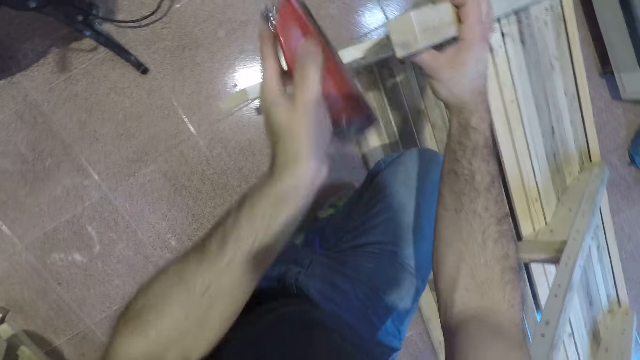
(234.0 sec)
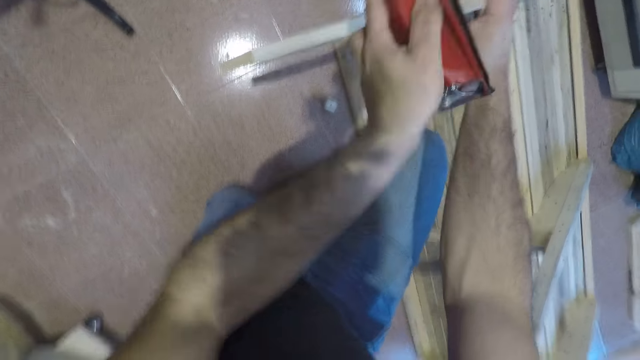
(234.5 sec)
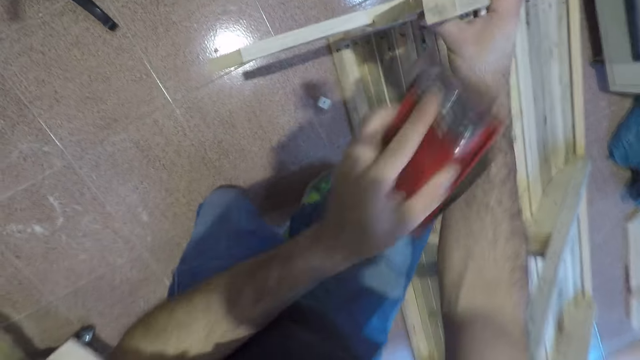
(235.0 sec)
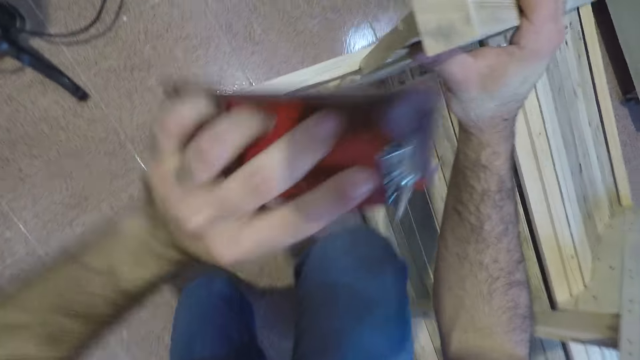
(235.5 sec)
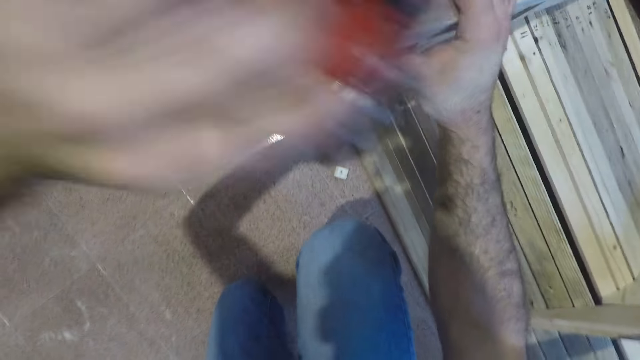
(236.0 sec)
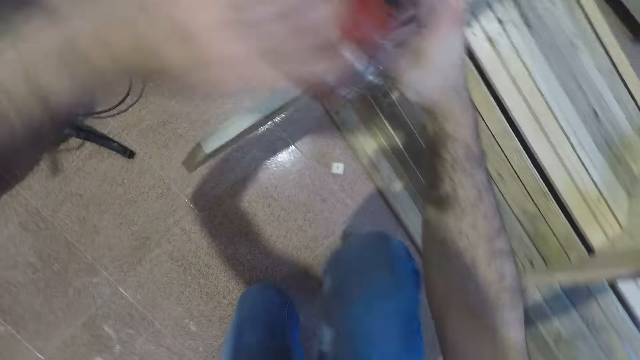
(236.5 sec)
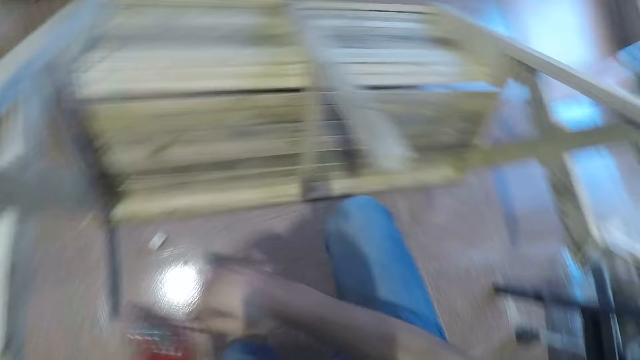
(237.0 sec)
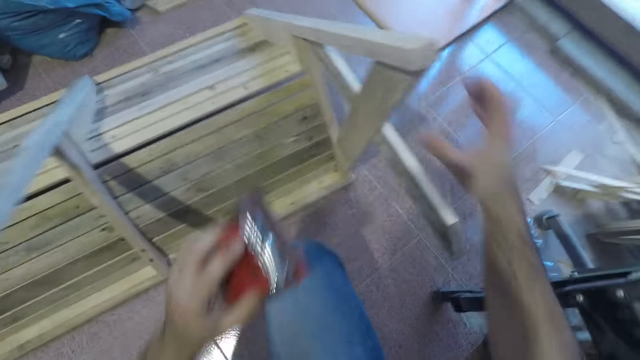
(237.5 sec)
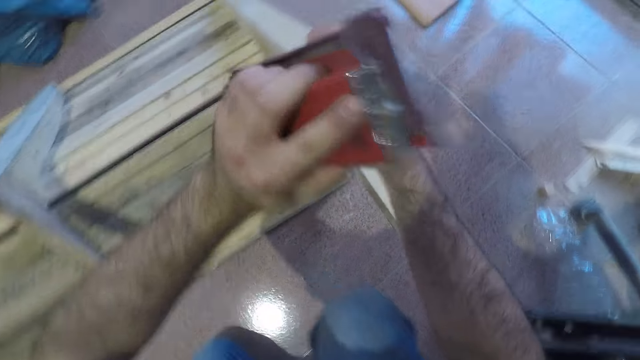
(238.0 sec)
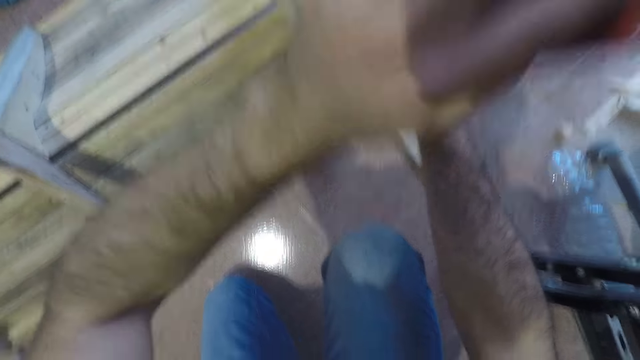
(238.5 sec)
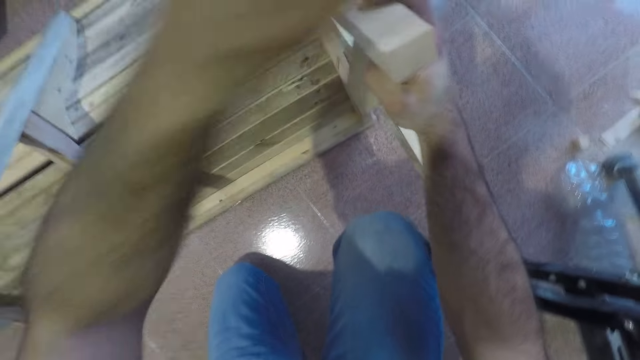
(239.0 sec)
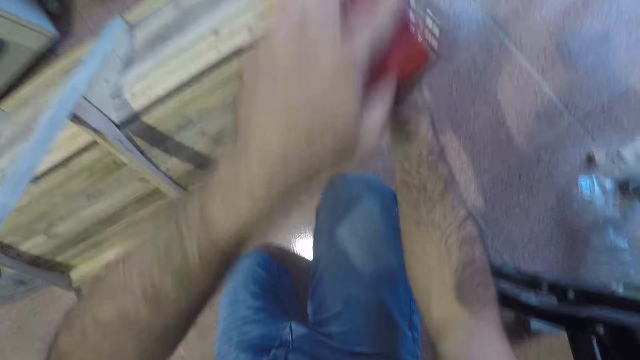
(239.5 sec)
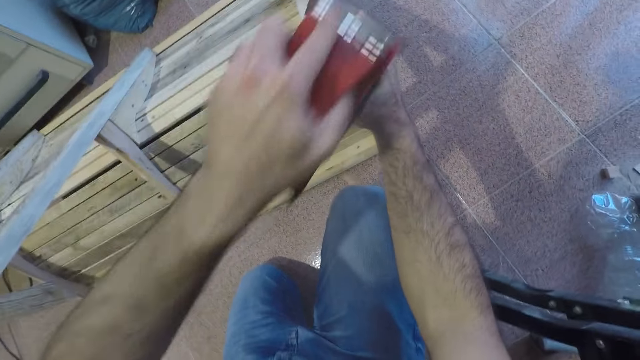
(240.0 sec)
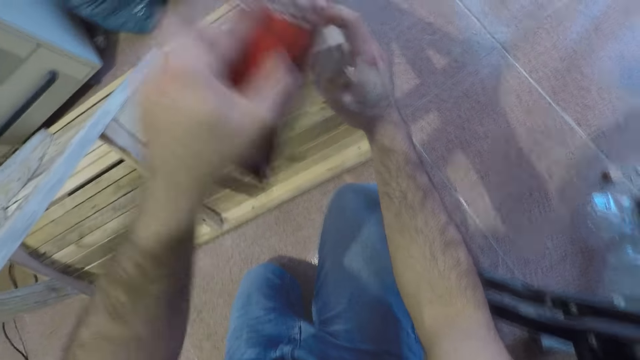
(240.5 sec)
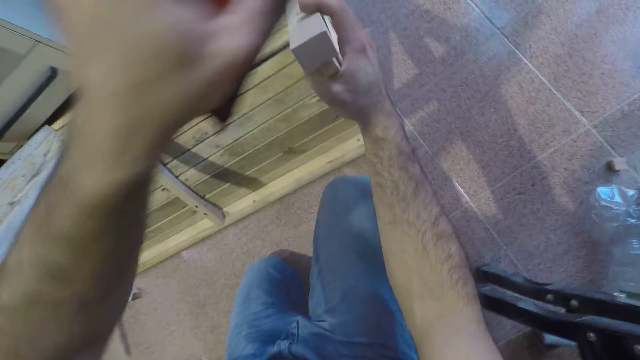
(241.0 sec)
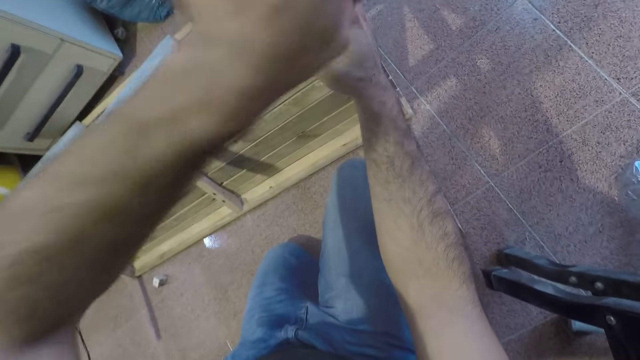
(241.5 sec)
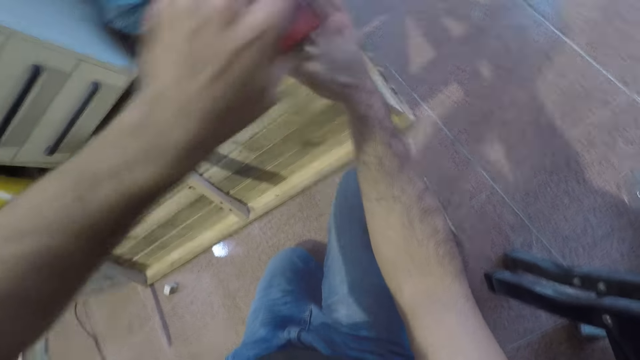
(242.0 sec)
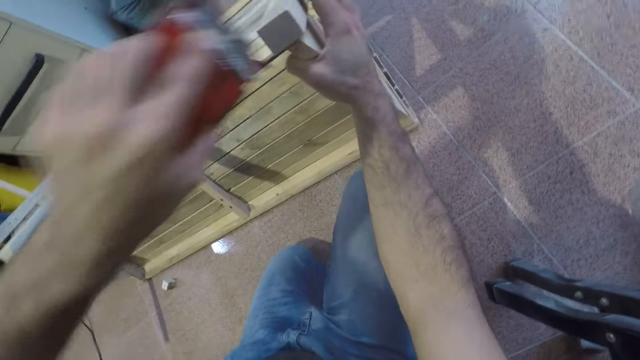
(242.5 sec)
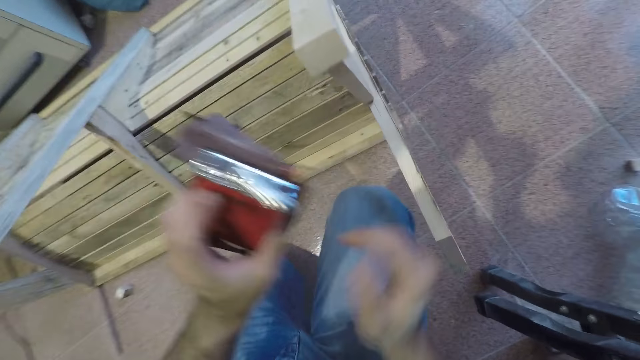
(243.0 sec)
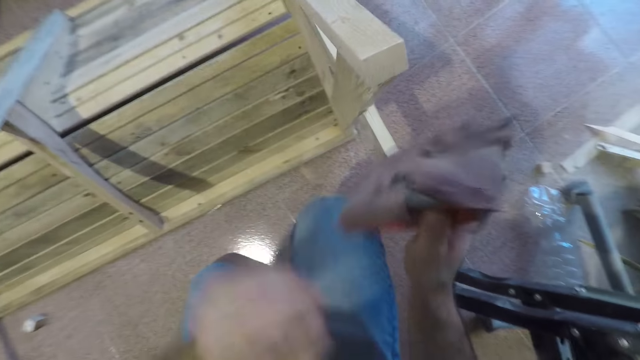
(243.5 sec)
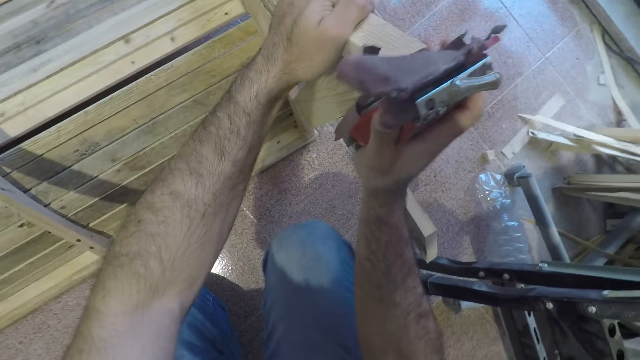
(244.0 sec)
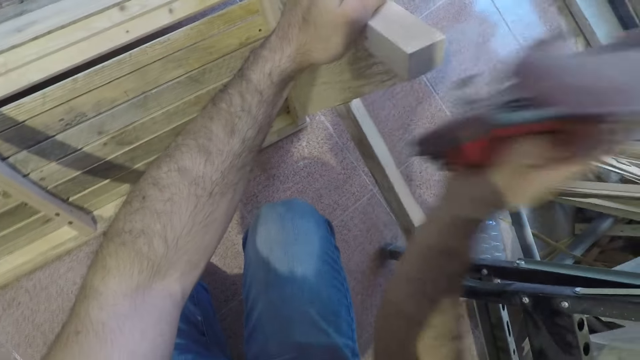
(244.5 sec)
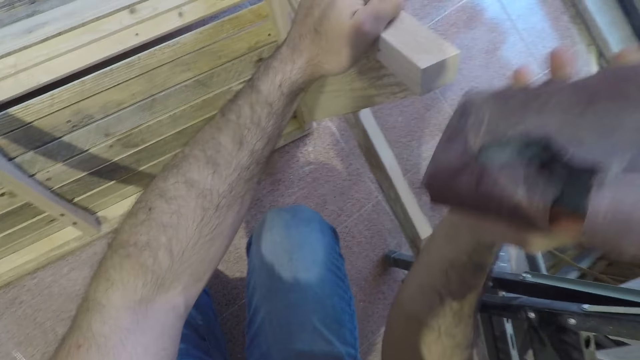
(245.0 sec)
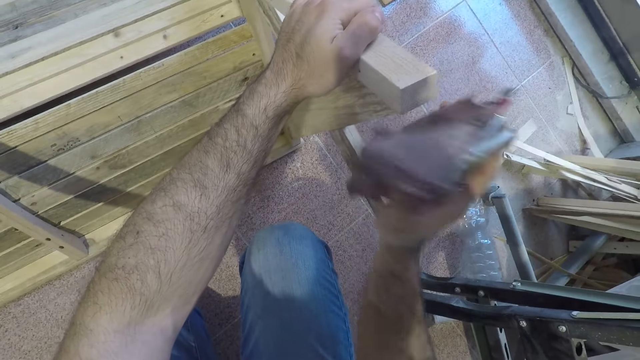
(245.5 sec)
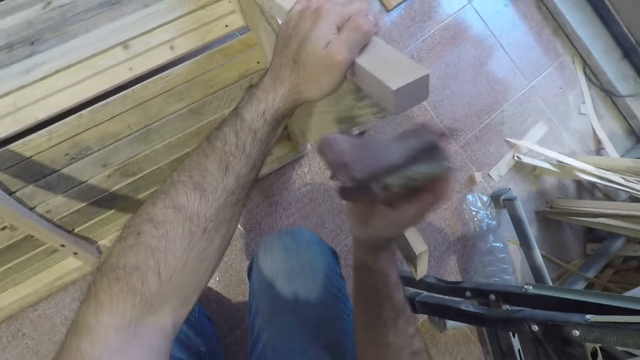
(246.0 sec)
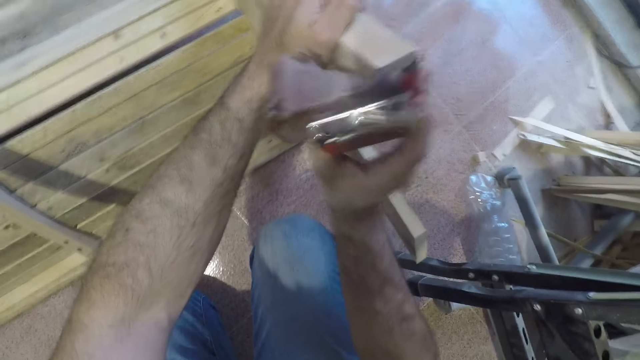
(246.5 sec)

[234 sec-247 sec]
The camera wearer turns. They sand the bench leg. They hold the bench leg. They sand the bench leg. They hold the sanding block. They sand the bench leg.

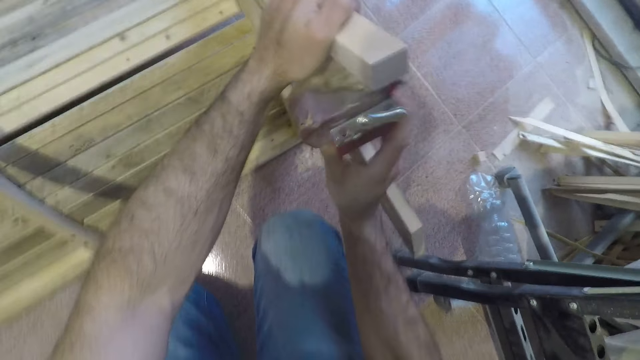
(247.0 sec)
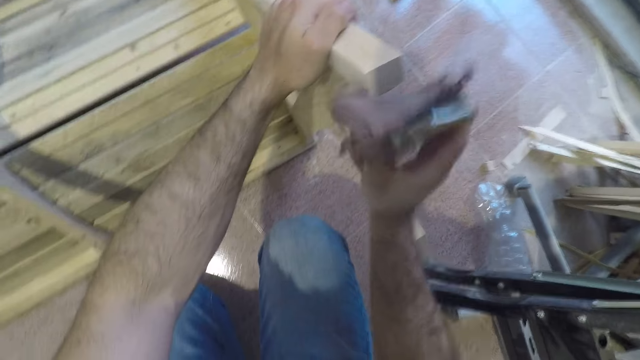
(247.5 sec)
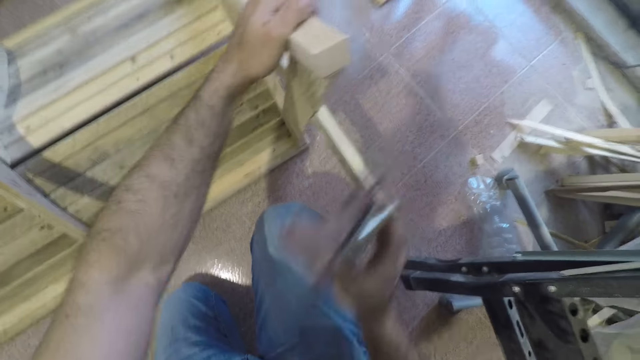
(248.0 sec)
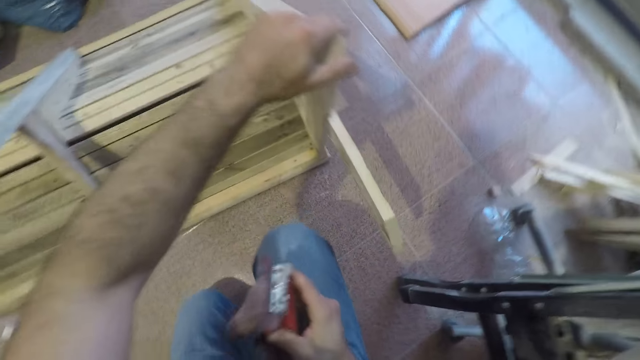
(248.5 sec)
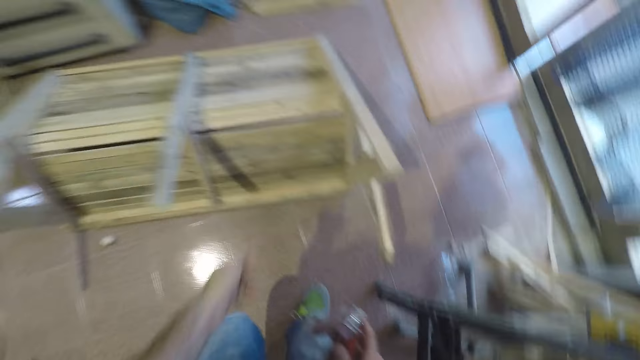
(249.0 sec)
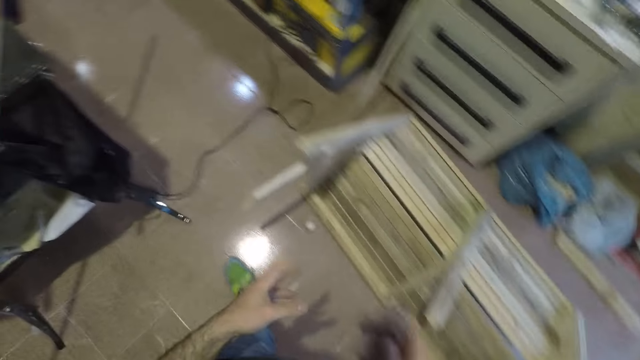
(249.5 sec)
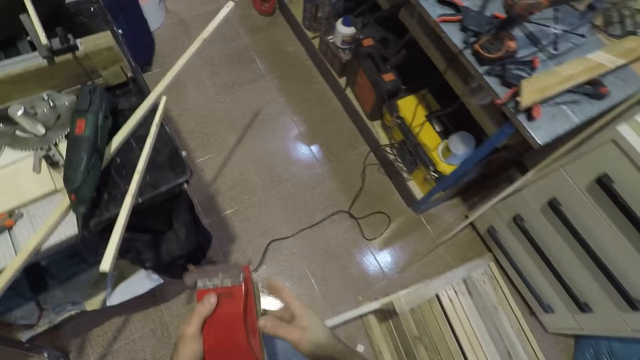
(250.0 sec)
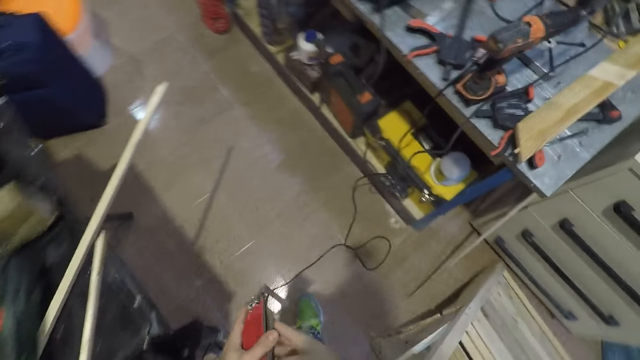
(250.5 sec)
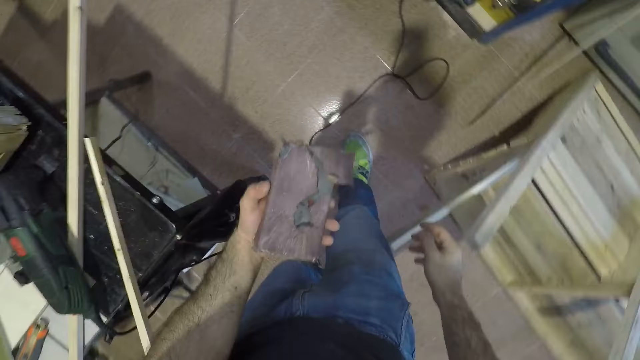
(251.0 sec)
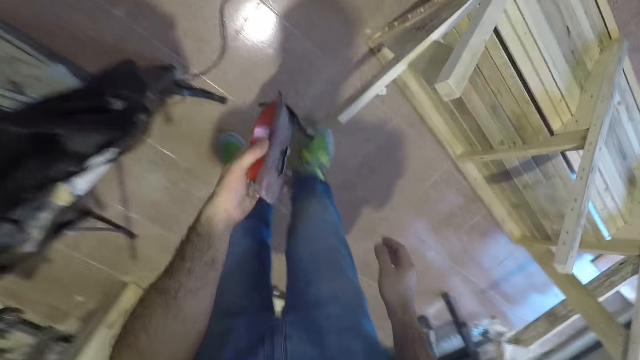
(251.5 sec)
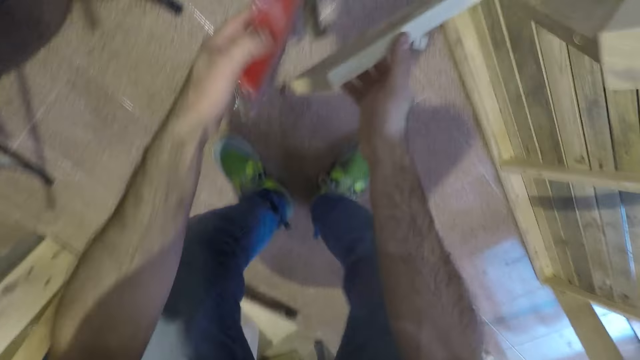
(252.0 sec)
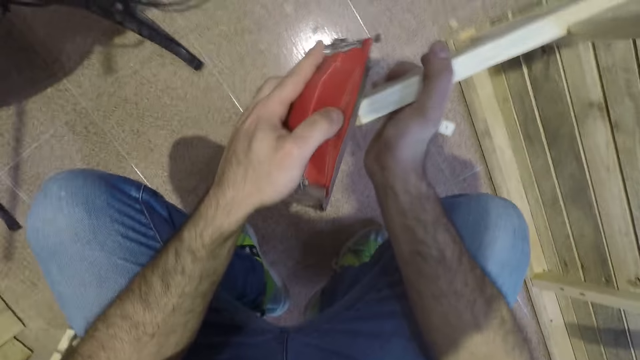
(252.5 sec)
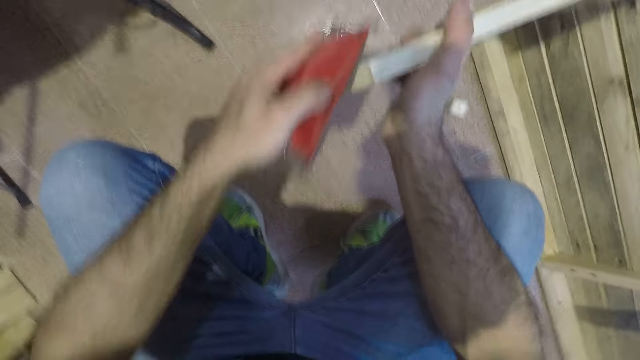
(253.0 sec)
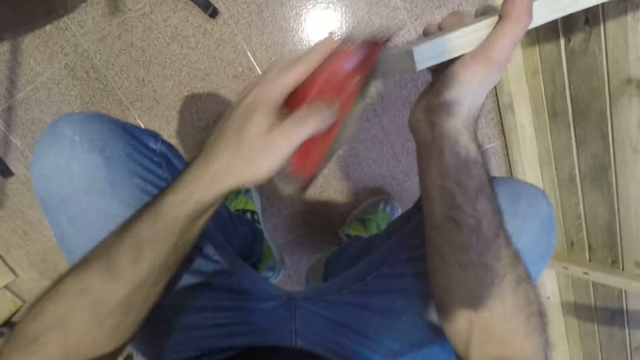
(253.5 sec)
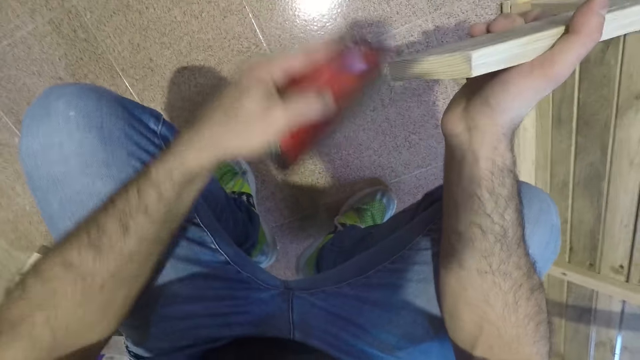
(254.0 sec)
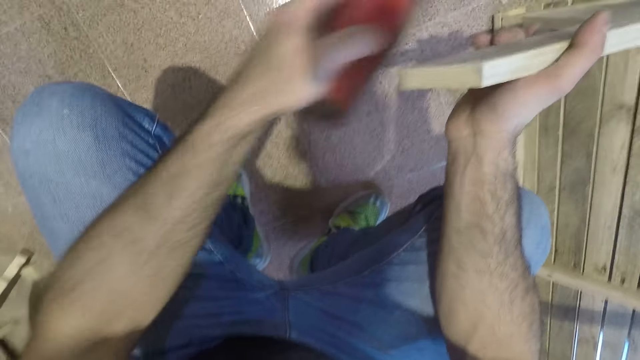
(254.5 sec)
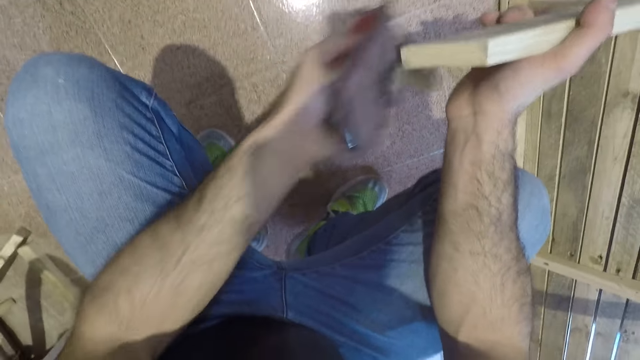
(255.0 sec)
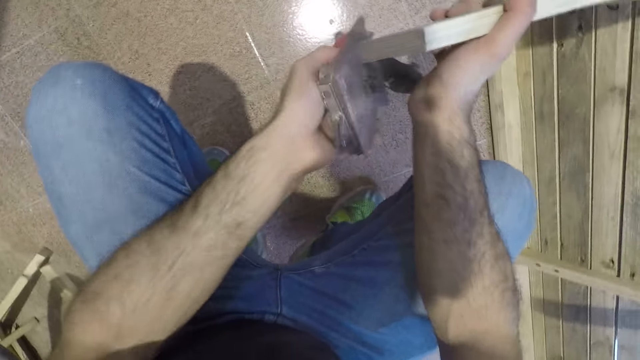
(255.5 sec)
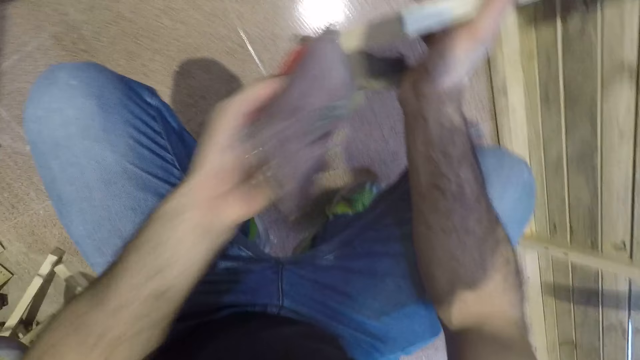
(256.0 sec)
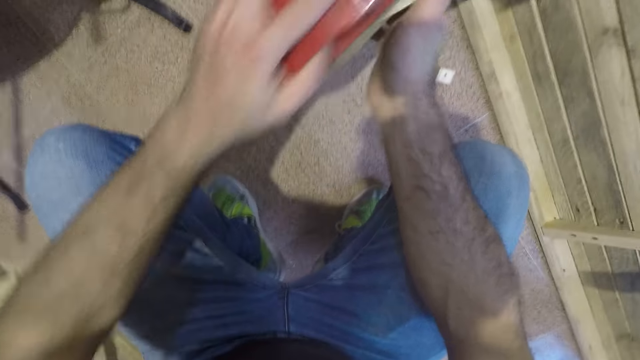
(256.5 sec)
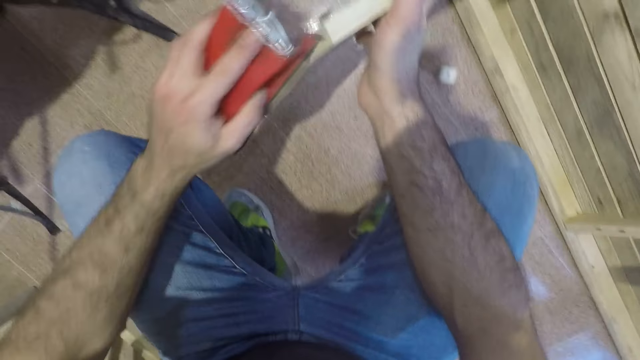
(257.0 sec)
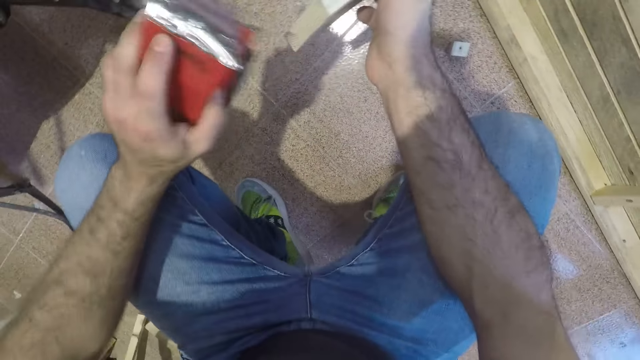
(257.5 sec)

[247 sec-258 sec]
The camera wearer cleans the wooden furniture with his thumb. He holds the bench leg. He stands up. He holds the sanding block. He walks. He bends down. He smoothens the wooden furniture with the sandpaper. He holds the bench leg.
